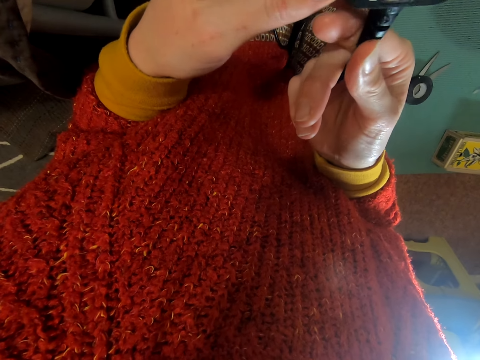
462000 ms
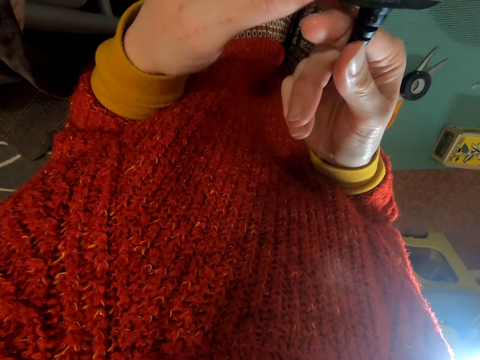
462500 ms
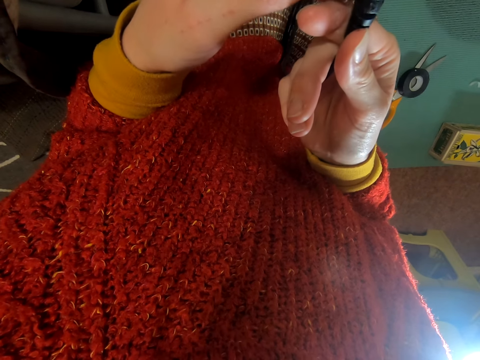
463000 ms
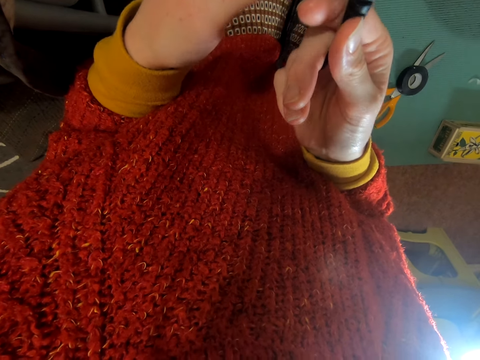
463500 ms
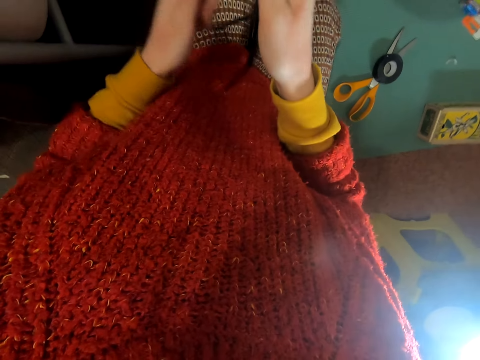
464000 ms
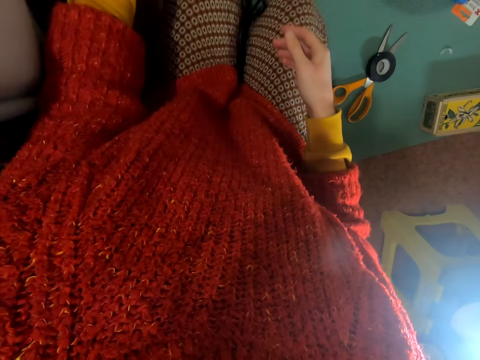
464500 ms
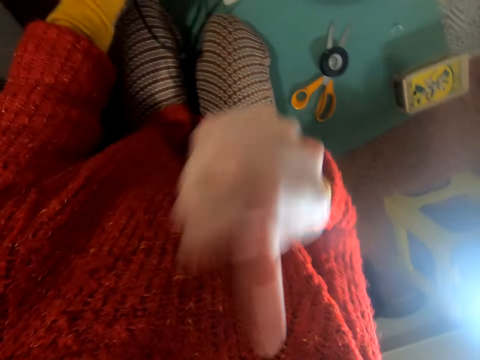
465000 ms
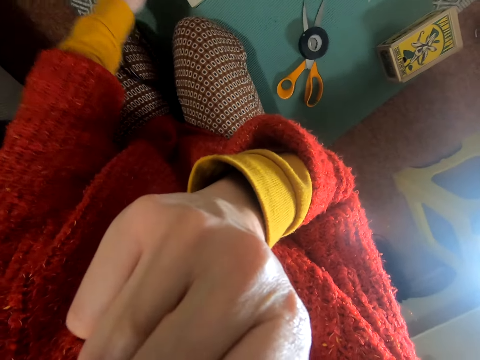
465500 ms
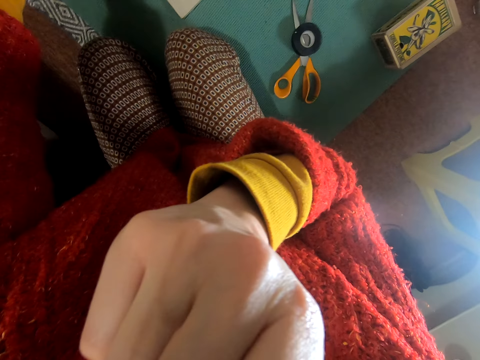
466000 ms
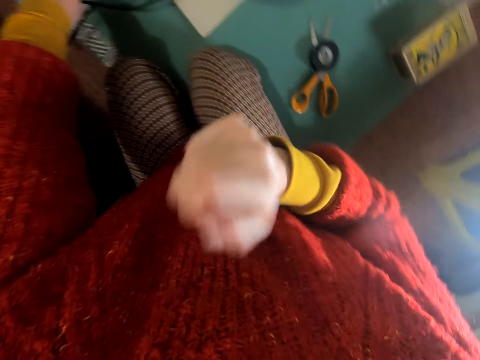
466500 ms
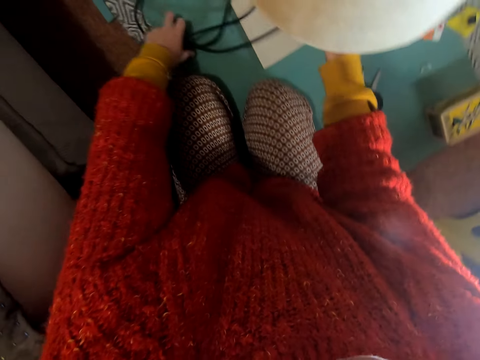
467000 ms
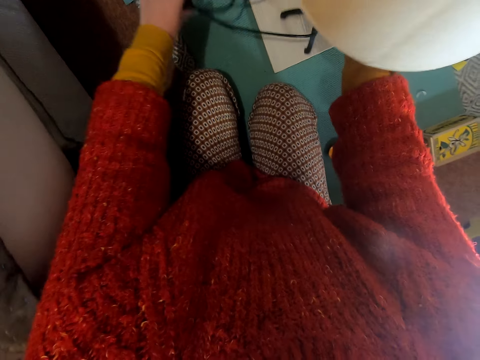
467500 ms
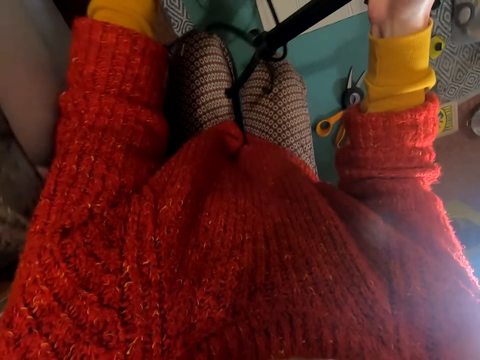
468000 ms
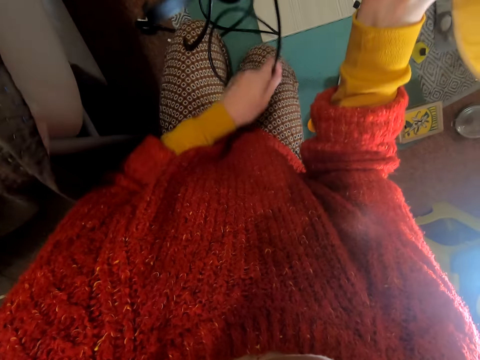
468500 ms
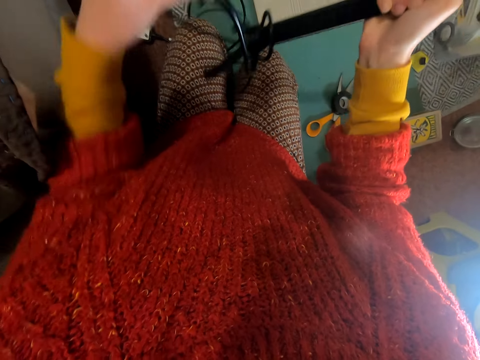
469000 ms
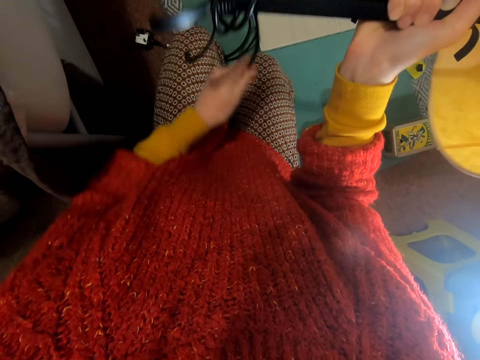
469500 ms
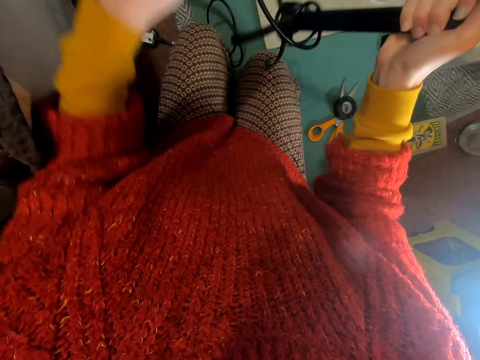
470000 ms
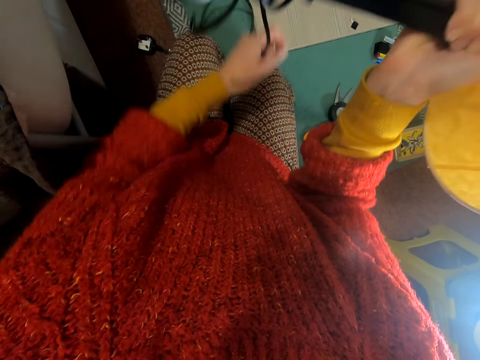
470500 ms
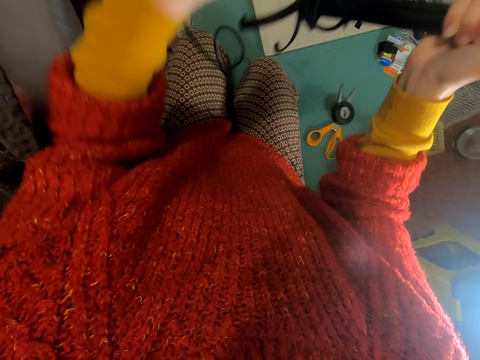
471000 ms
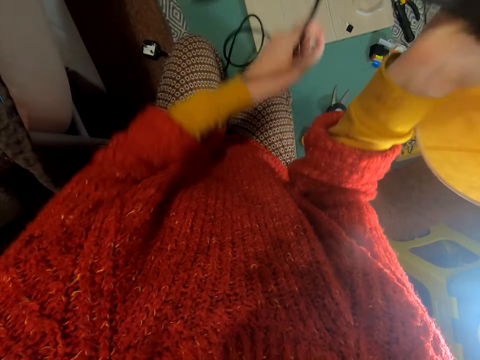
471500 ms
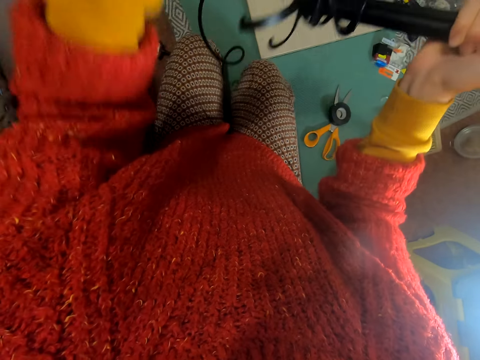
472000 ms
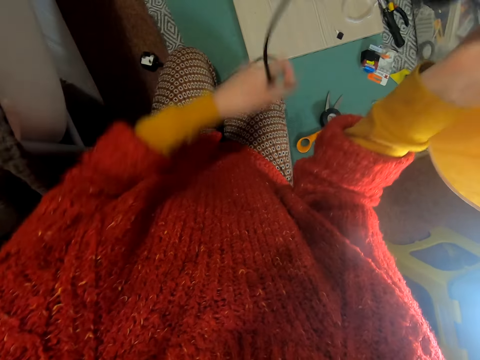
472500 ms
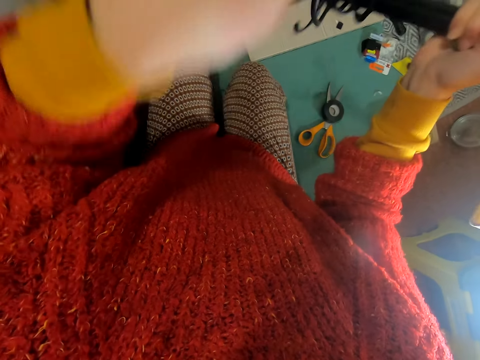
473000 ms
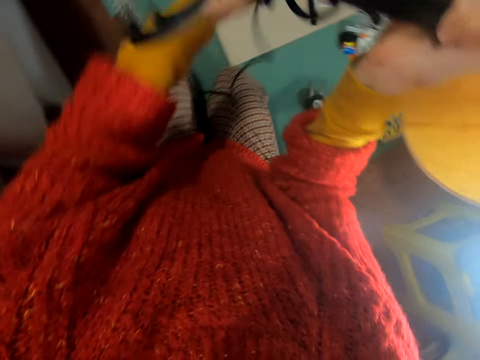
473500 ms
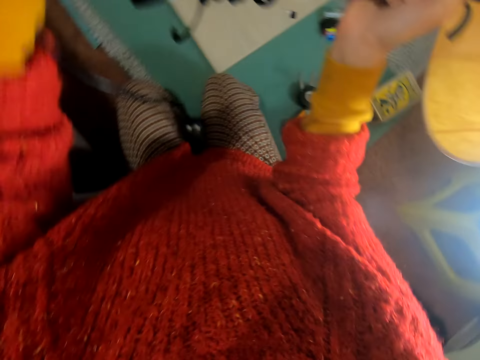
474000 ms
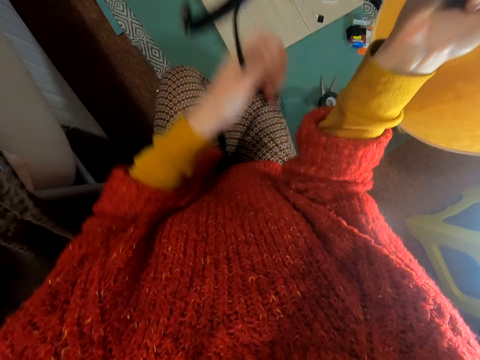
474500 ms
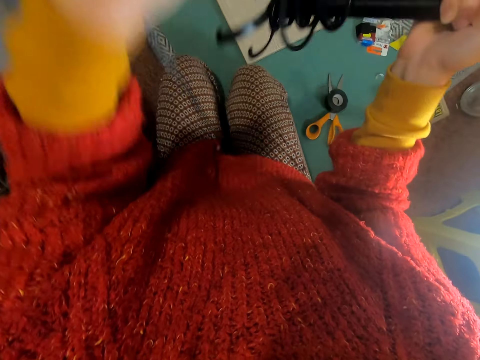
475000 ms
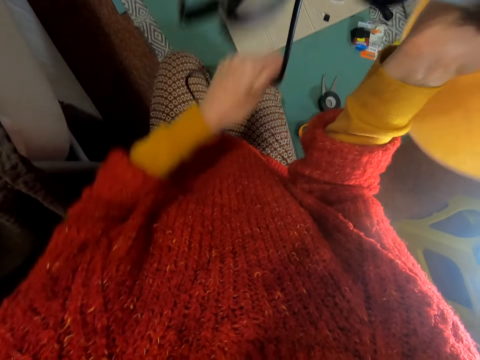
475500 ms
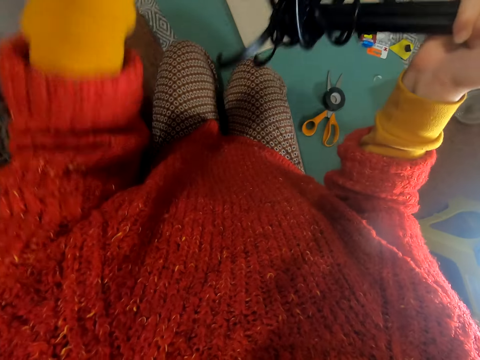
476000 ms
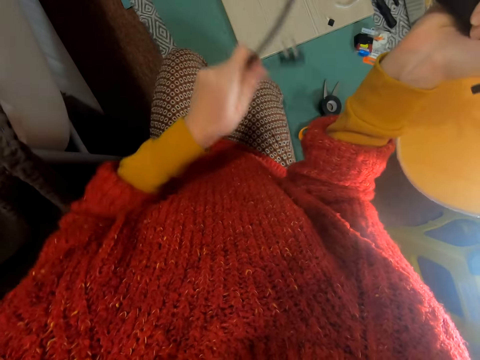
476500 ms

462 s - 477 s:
The camera wearer places the plug on the table. They raise the right hand towards something. They withdraw the right hand from something. They pick the table lamp from the table. They fold the table lamp cable around the lamp stand.
